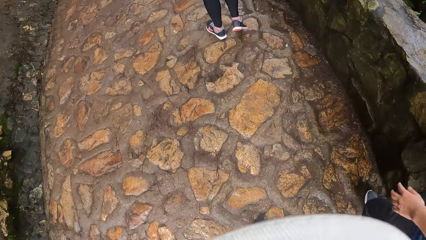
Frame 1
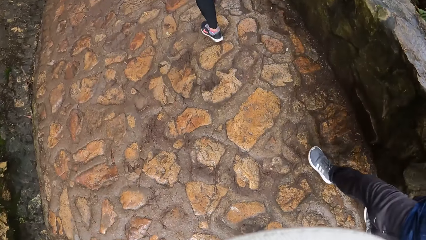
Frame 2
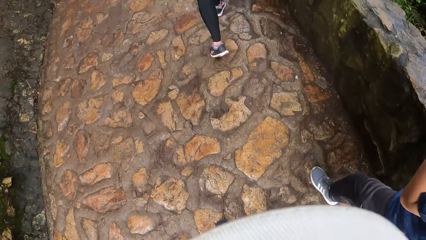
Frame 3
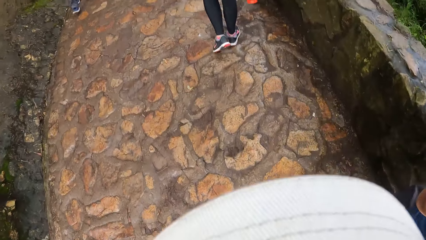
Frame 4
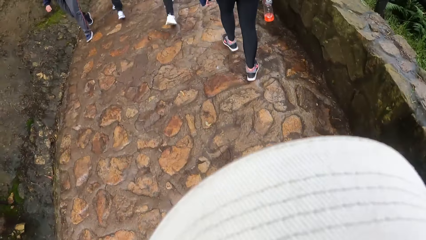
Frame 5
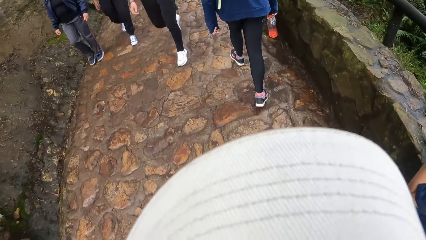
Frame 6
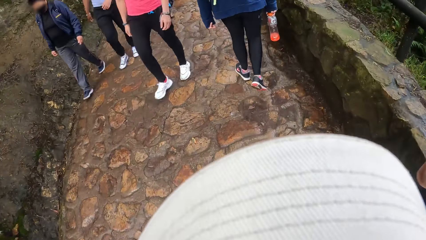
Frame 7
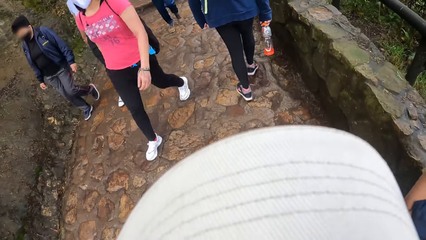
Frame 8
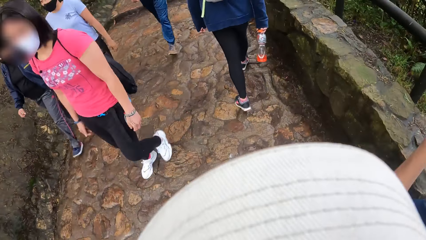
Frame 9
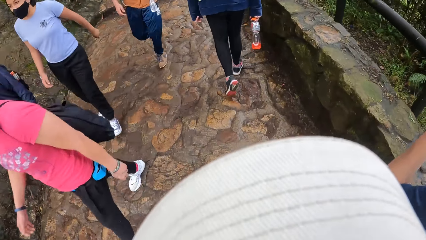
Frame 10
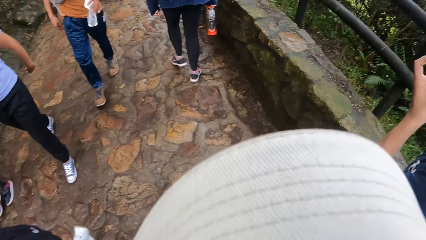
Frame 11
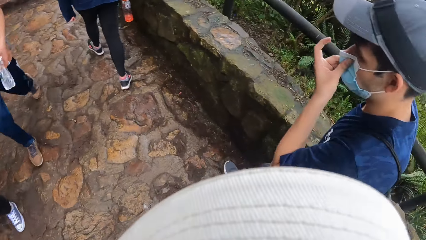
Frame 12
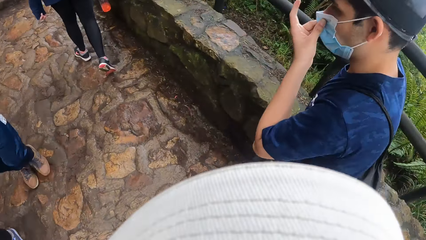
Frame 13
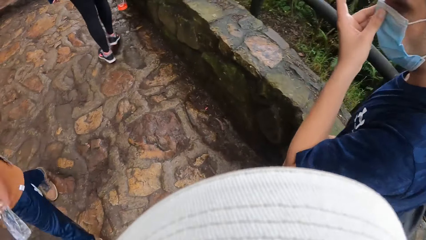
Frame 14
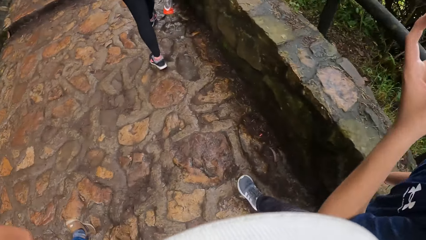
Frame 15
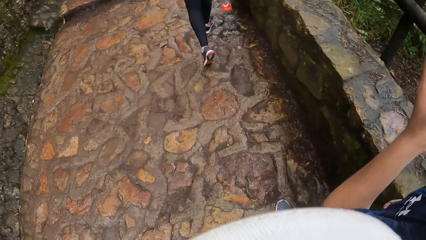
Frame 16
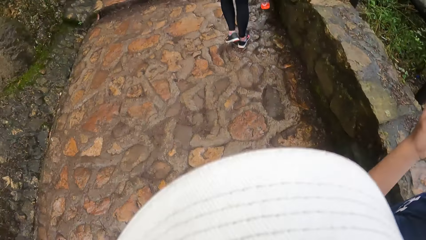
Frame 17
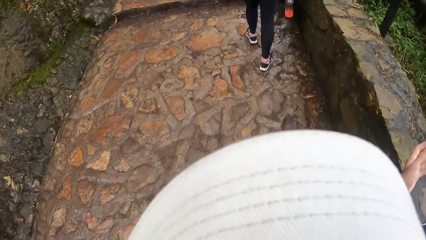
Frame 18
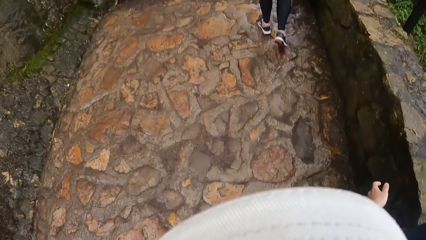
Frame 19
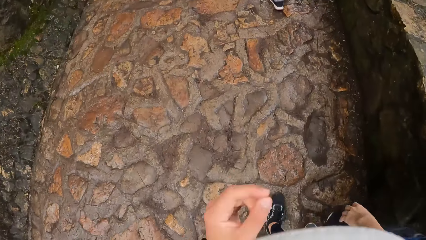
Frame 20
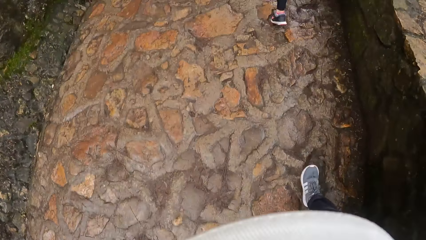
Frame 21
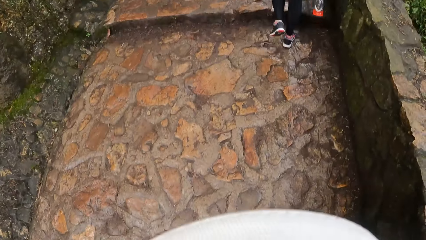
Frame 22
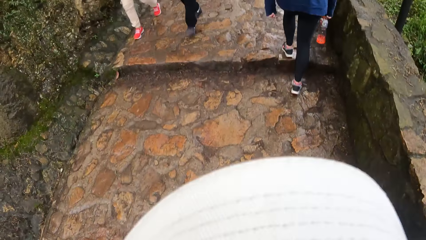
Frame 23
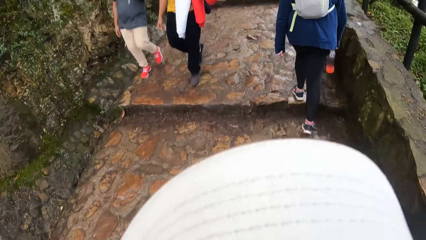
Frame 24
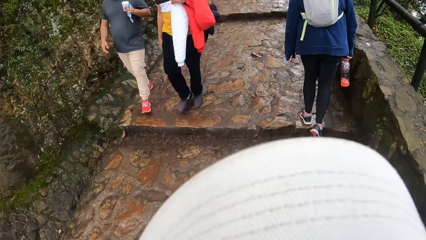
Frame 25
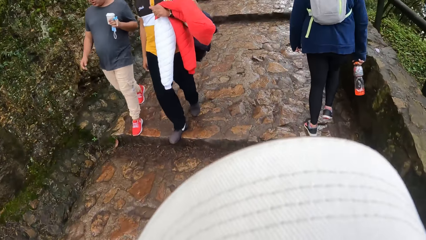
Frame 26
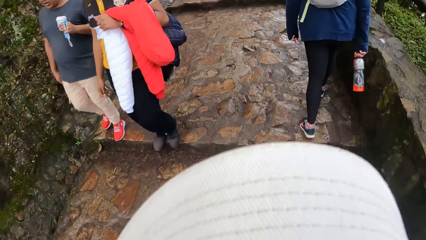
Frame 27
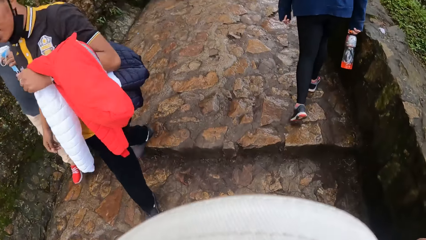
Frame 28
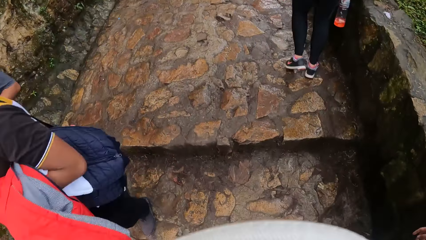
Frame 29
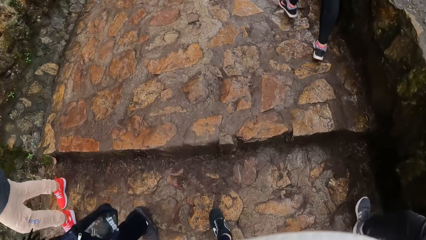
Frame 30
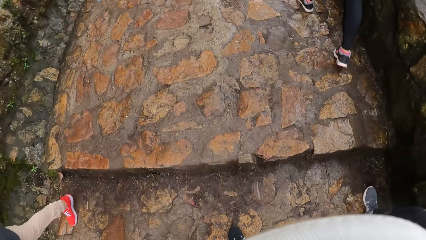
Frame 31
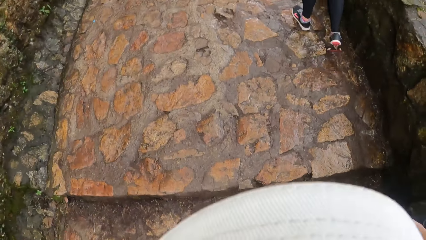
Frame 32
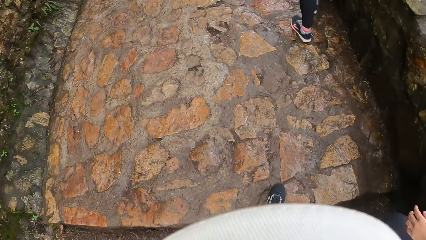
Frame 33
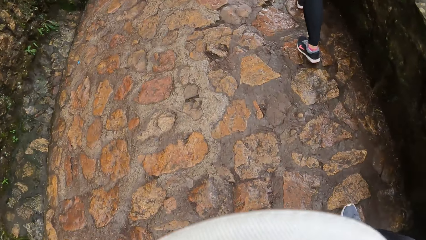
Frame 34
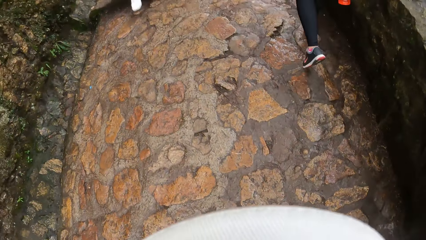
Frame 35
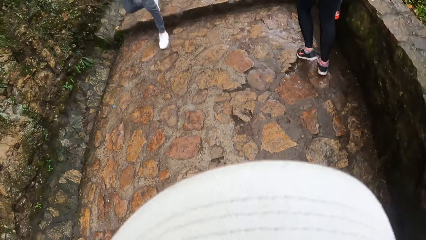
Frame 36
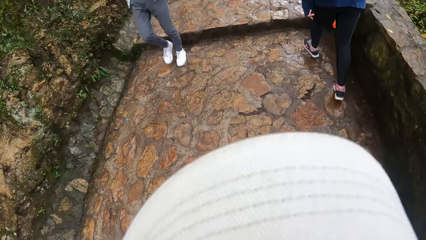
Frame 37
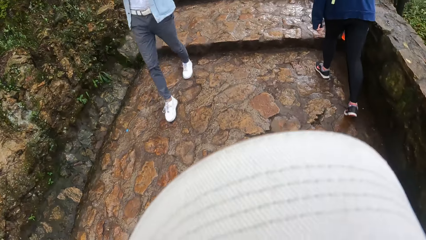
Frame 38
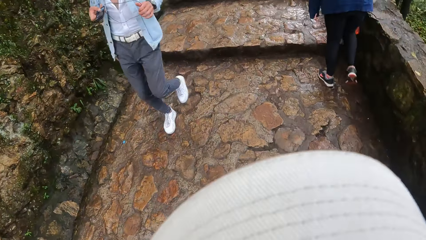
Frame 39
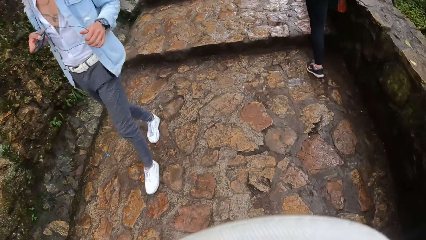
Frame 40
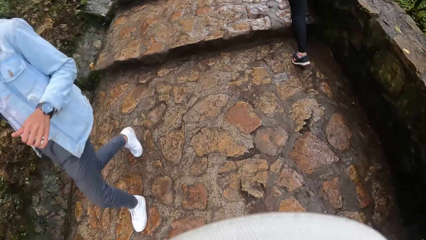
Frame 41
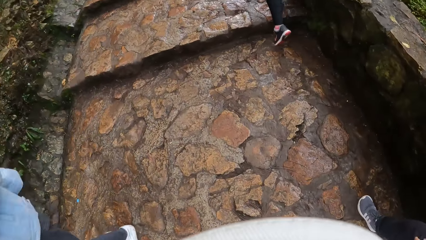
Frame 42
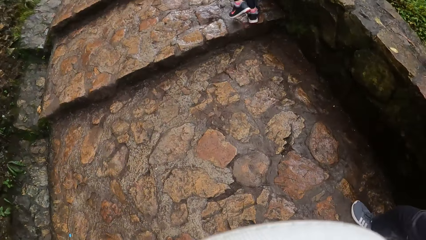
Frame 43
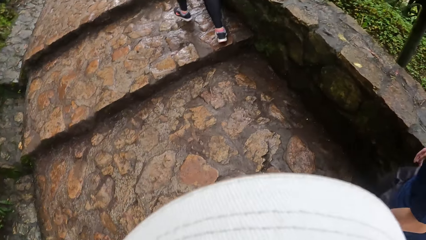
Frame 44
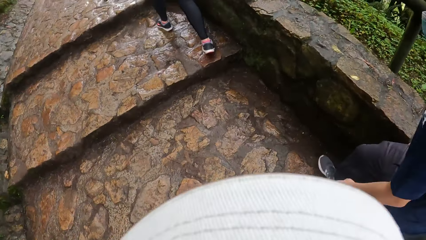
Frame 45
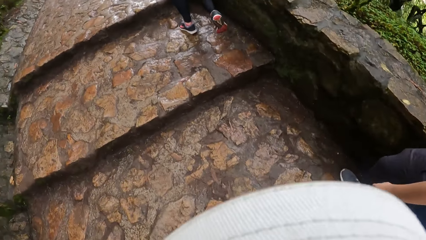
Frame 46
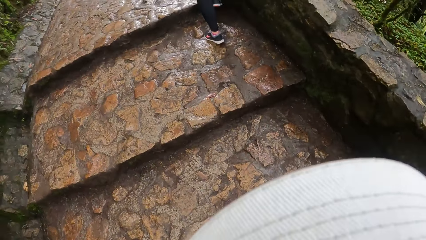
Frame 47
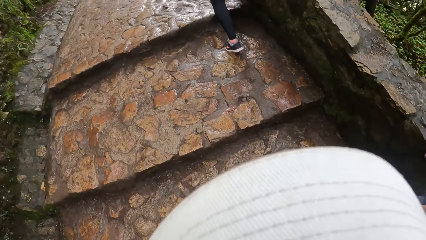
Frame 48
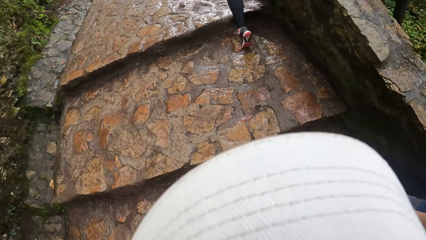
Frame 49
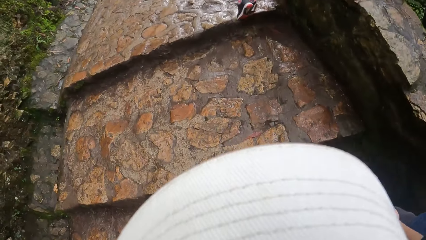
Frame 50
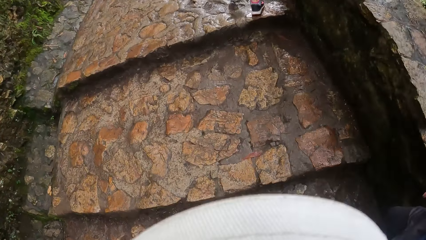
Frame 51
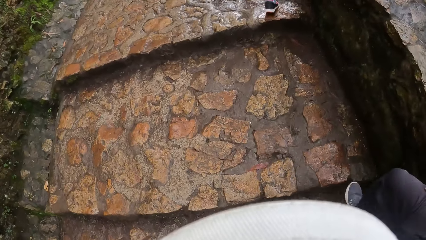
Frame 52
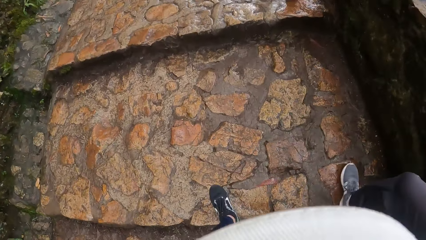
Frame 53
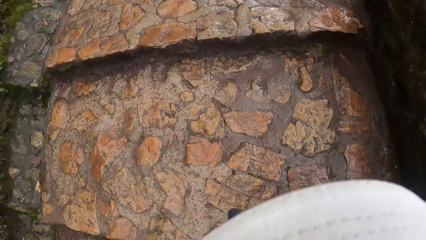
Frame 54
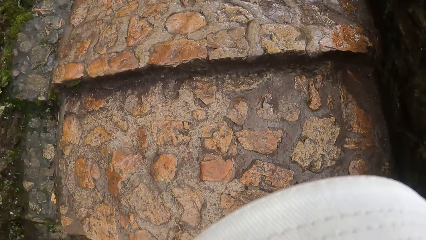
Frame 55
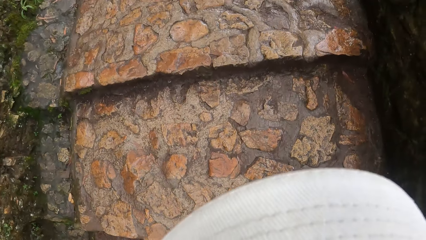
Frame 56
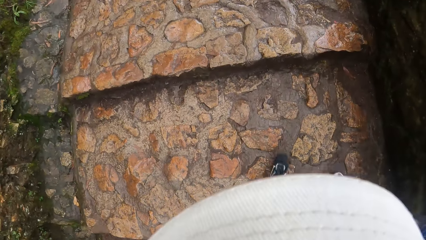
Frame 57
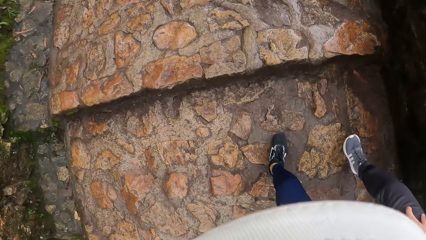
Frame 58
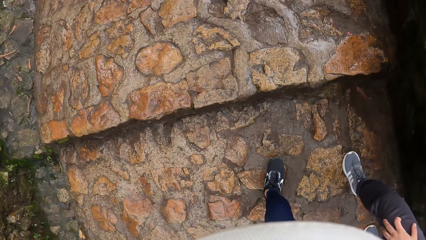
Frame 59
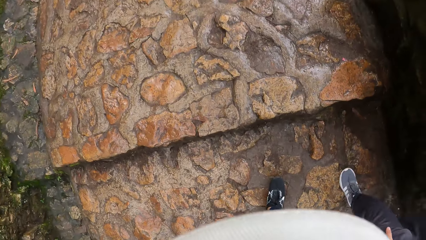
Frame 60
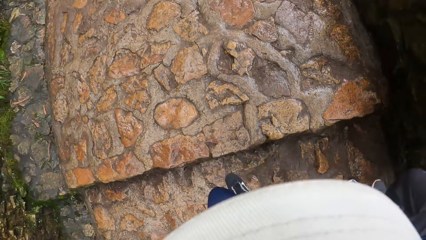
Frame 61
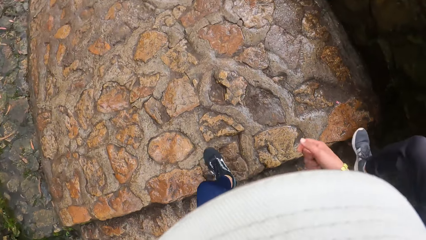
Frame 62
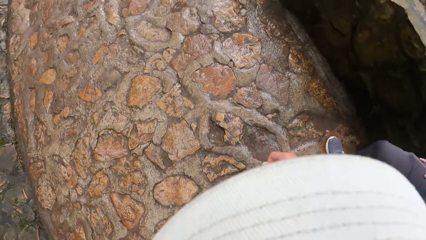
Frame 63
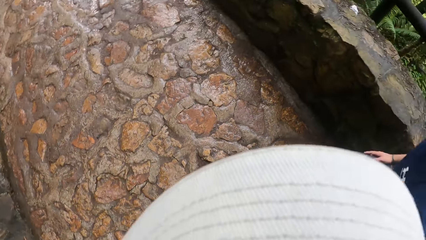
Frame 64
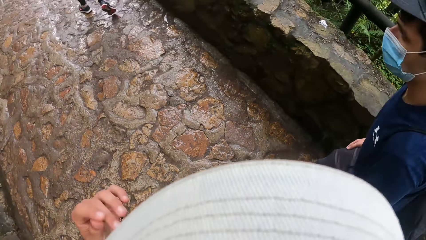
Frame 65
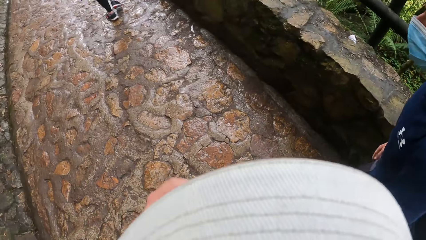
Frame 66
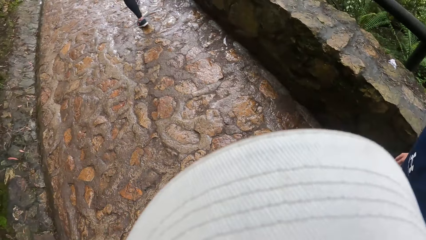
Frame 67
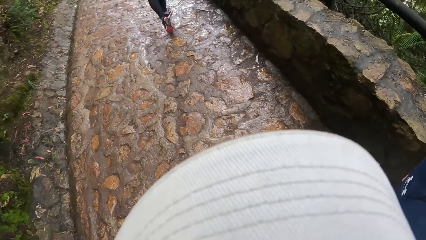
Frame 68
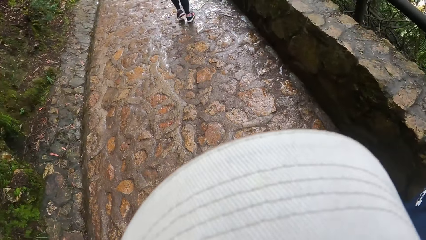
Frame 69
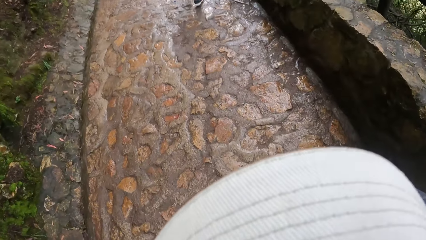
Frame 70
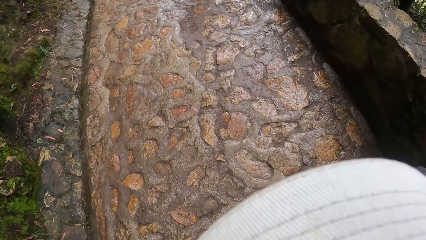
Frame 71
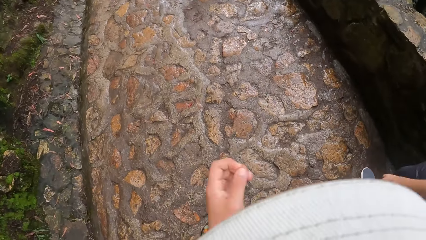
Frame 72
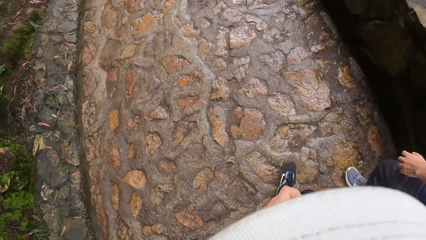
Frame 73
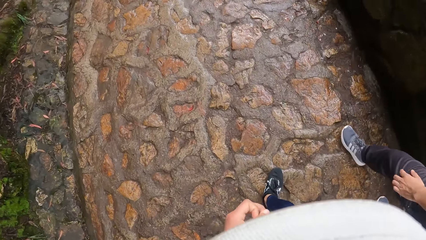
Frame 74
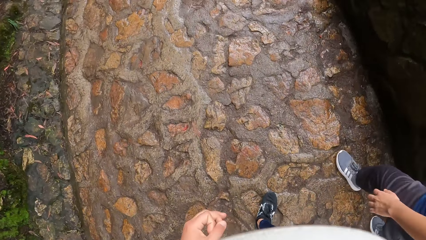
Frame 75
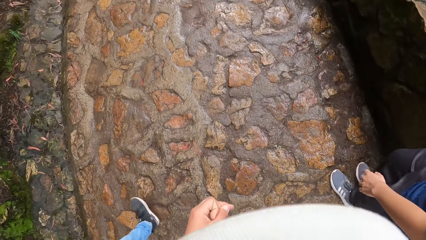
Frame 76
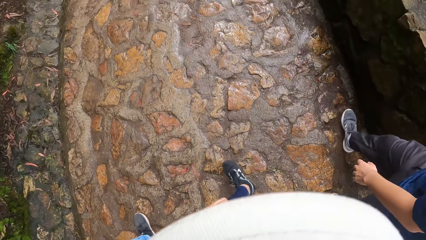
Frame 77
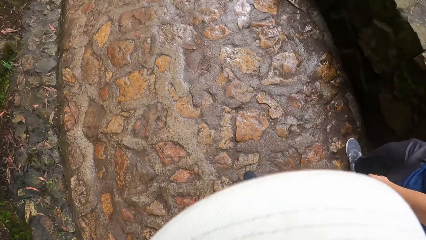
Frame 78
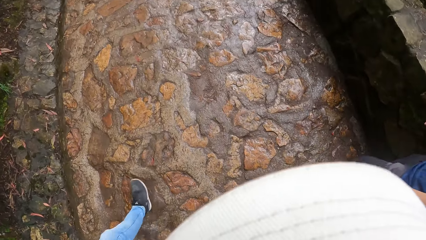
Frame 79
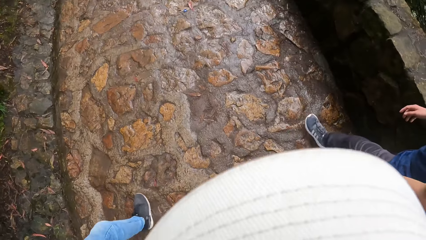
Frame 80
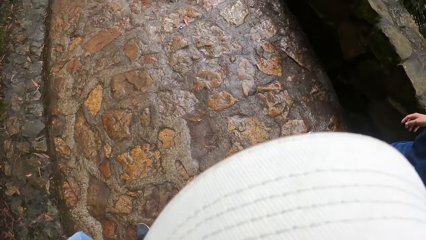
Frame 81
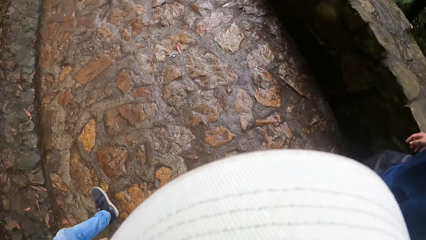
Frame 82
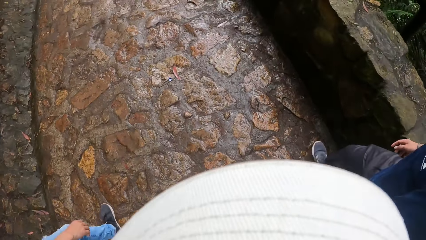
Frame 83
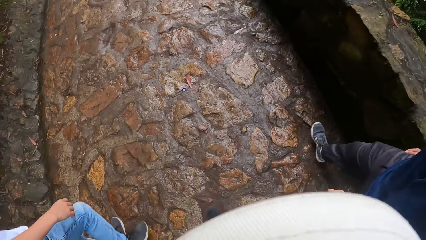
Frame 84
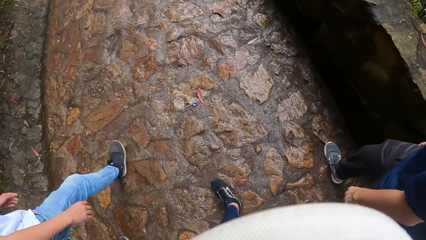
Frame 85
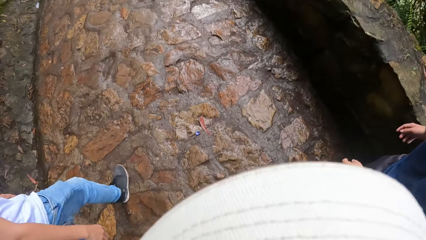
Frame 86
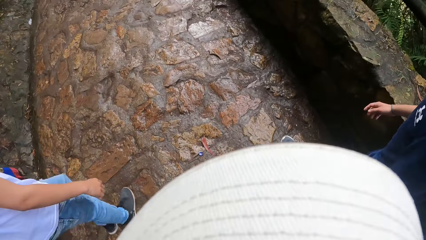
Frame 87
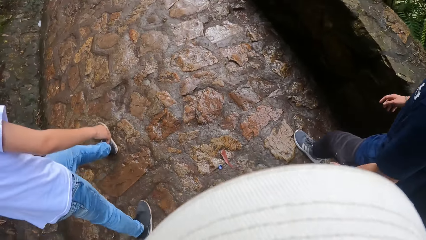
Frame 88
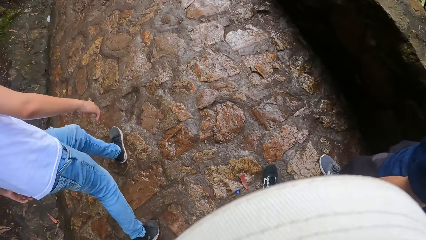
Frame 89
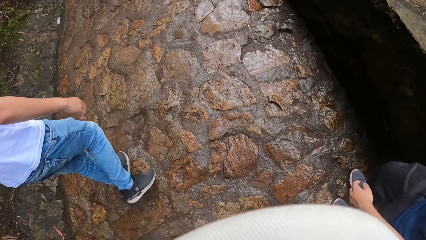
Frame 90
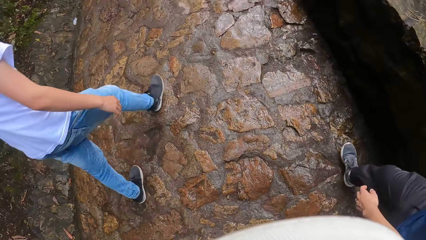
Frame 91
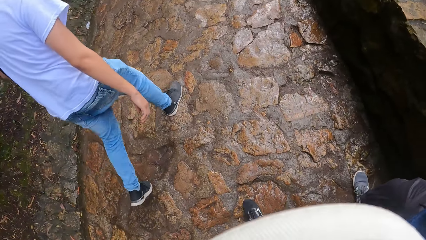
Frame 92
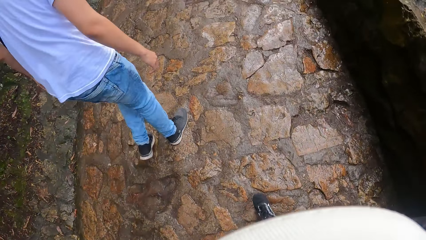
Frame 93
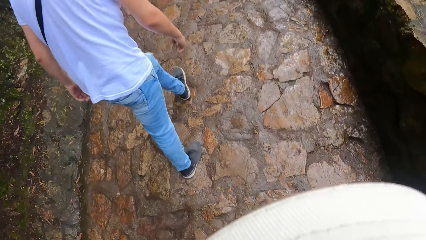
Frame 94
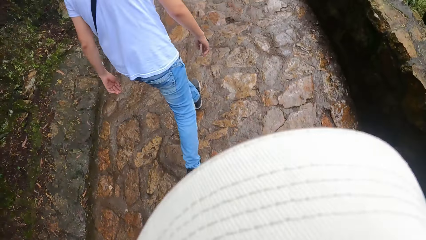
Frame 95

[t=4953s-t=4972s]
A man touches a facemask on his face with his left hand. The camera wearer climbs a stair. The man climbs the stair. The man climbs a stone staircase to a stone pavement. The camera wearer climbs the stone staircase to the stone pavement.
